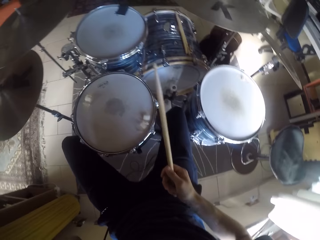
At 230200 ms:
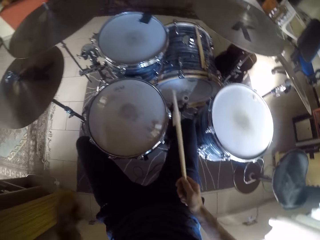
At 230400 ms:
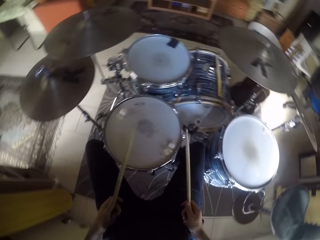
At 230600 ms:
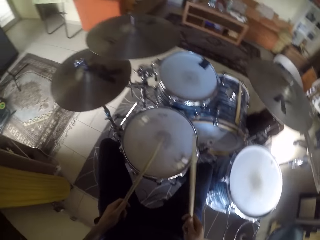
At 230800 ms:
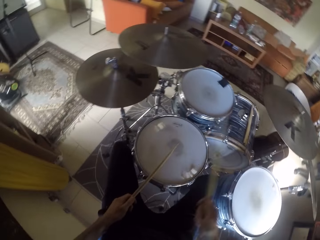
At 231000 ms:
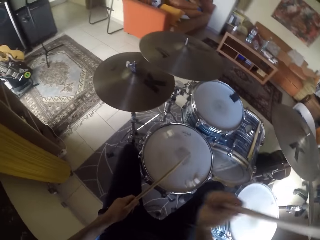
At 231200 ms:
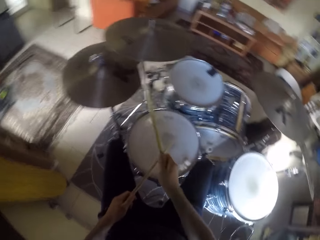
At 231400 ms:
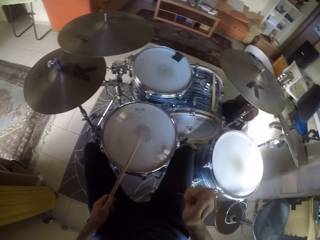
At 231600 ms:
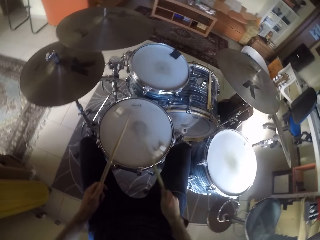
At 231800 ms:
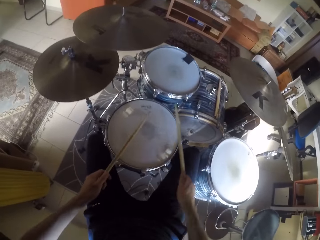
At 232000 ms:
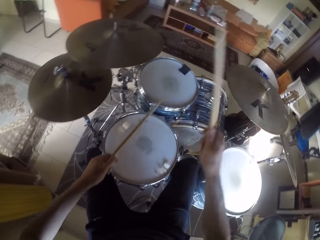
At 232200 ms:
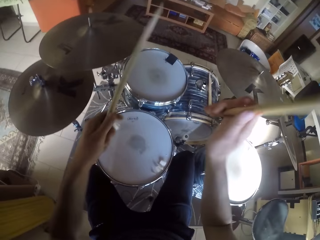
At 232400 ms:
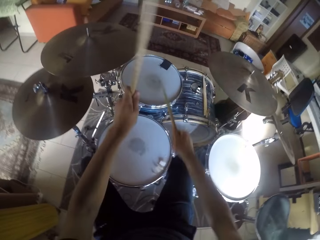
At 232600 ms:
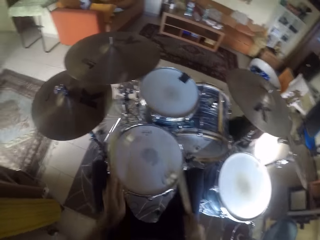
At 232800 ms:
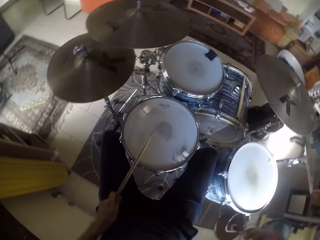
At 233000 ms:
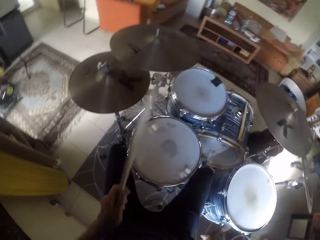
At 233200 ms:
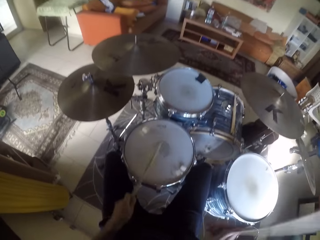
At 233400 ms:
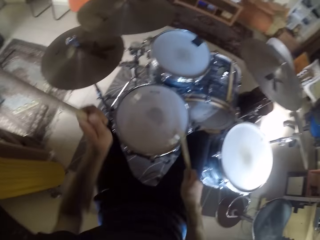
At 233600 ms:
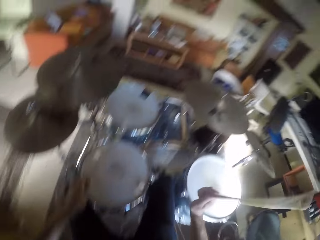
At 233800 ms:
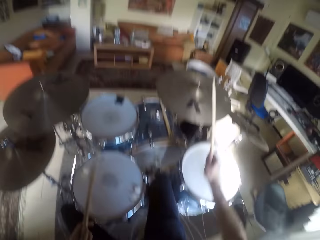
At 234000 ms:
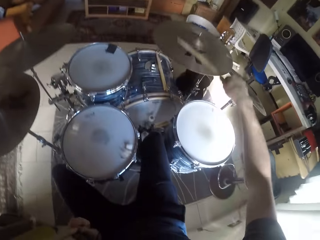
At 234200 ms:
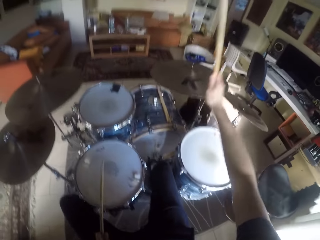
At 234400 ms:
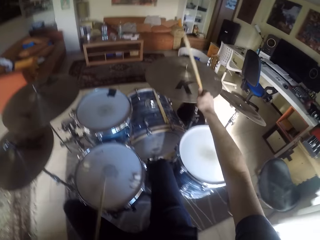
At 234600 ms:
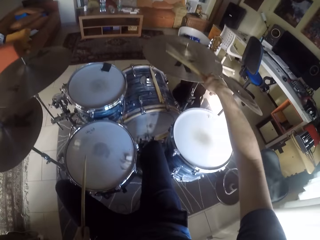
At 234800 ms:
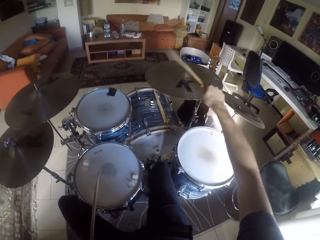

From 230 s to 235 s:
The camera wearer plays drums.

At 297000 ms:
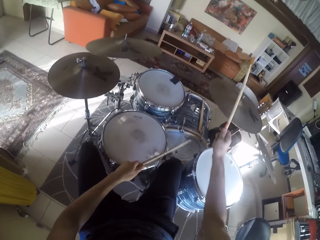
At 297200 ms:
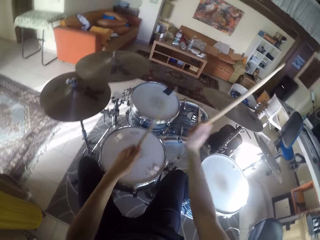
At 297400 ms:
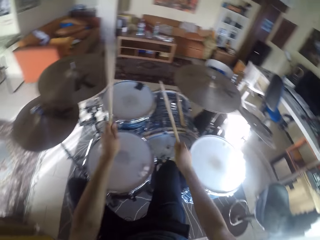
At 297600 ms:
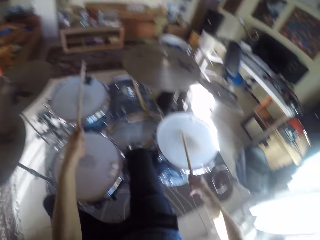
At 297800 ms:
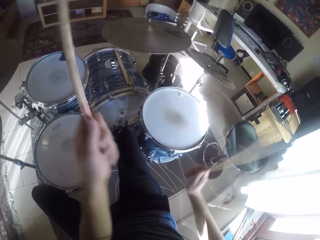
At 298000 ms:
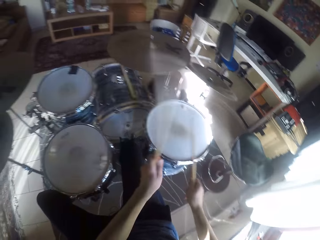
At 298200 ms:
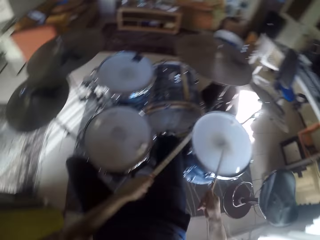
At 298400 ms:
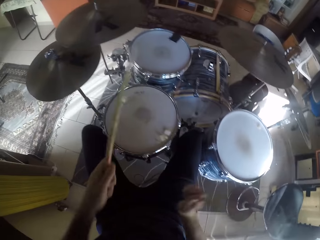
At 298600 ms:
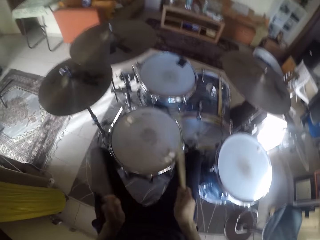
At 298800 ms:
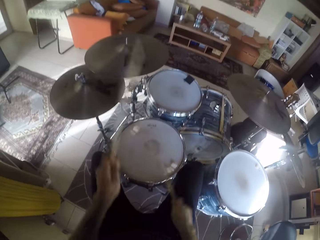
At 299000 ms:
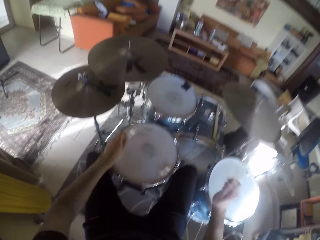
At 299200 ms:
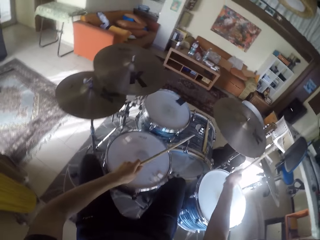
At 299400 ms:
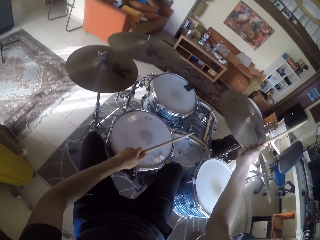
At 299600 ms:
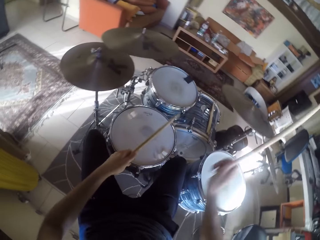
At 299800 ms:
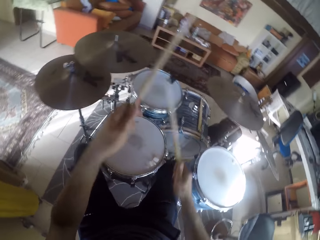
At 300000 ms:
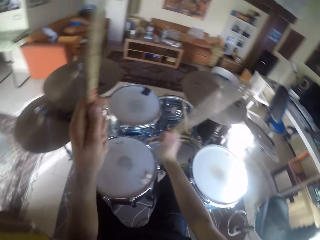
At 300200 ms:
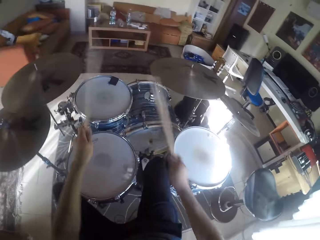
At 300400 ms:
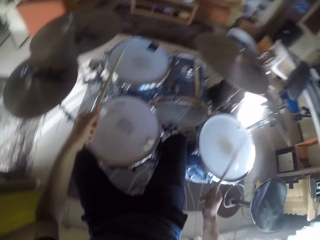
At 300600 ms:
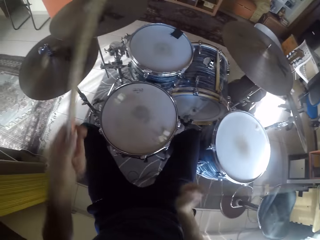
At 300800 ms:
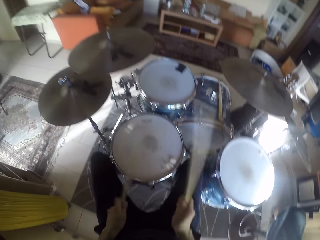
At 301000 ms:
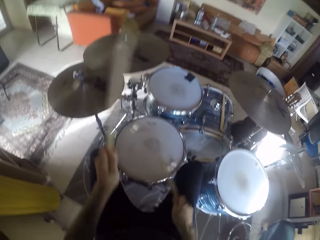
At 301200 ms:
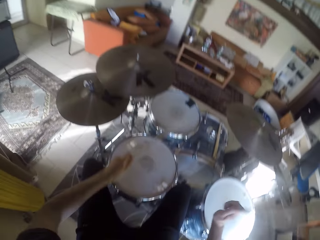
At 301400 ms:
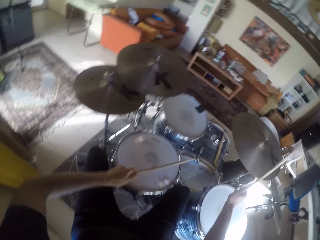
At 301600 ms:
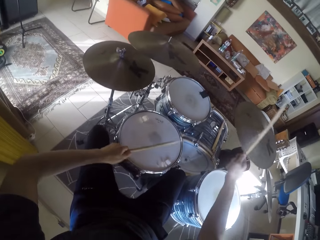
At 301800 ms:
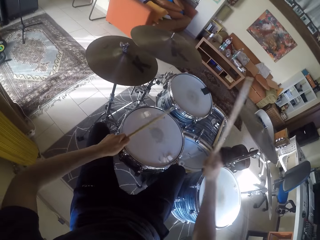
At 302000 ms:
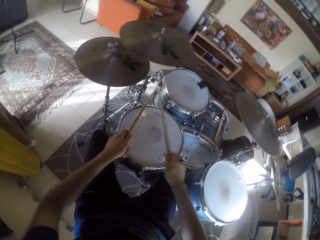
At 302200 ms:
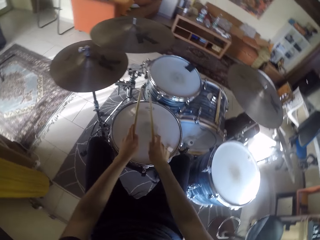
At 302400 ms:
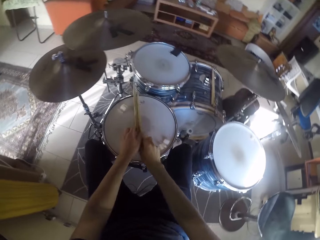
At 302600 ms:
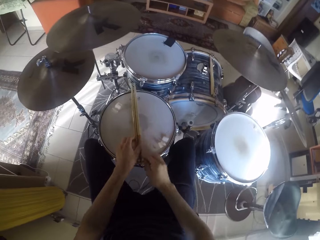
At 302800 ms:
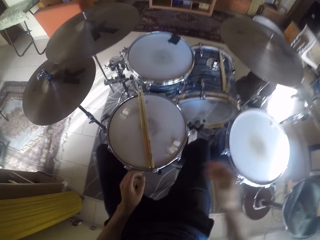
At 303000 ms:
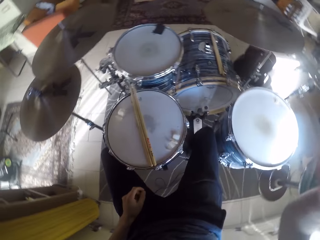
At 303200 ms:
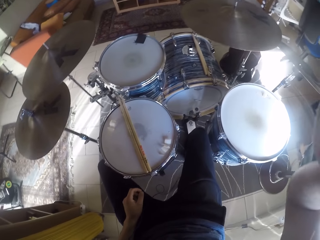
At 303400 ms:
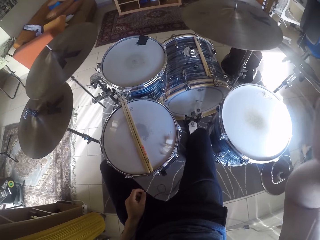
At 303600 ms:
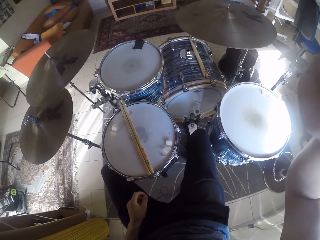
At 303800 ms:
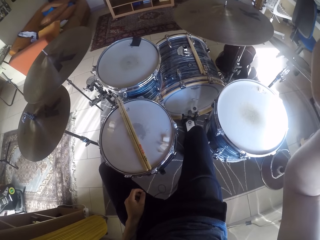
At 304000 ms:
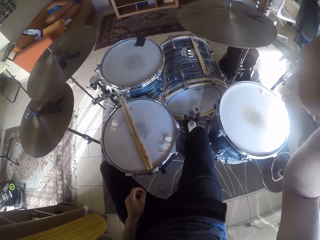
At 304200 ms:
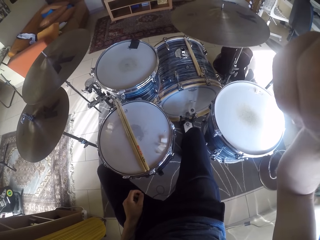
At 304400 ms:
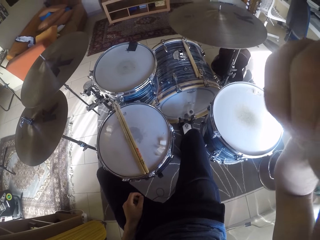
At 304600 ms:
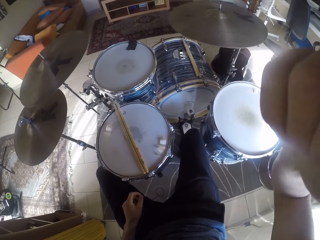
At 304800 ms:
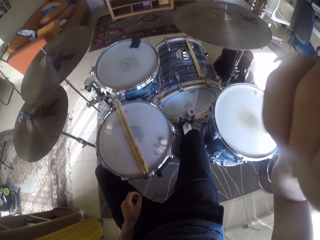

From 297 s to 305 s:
The camera wearer pauses playing instruments. He plays the instruments in the room. He drops the drum sticks on a drum with both hands. He adjusts his camera with his right hand.
